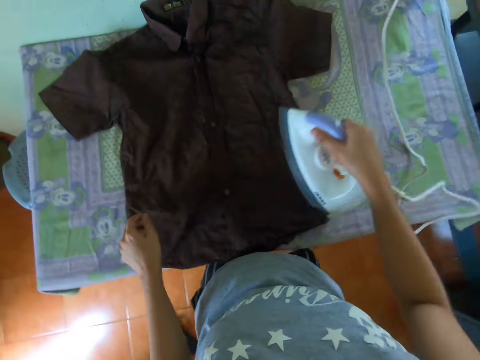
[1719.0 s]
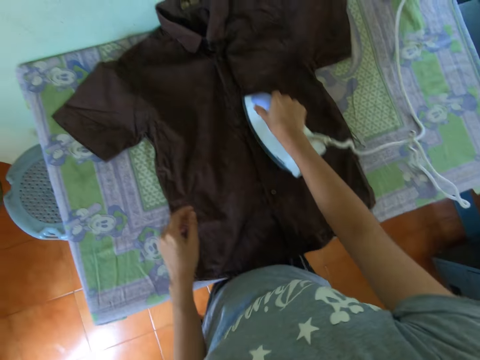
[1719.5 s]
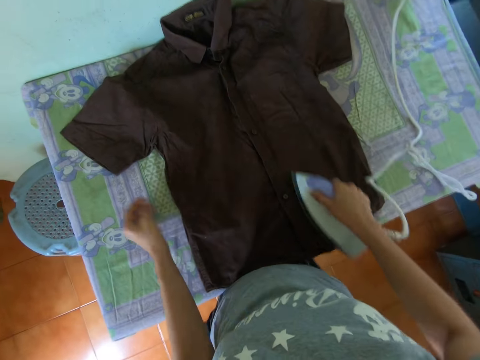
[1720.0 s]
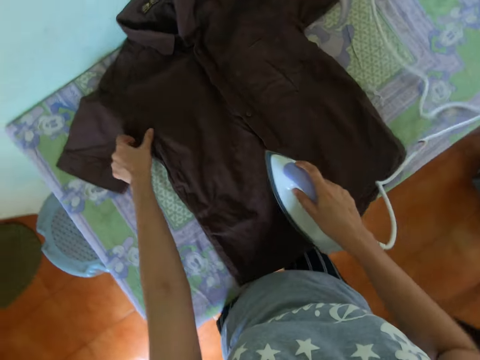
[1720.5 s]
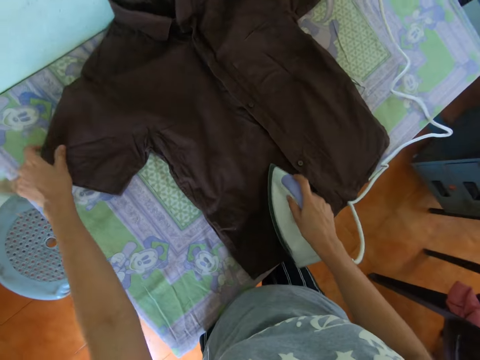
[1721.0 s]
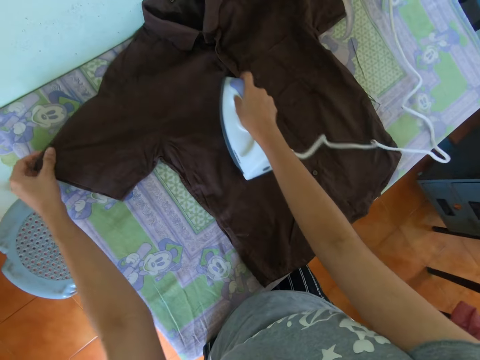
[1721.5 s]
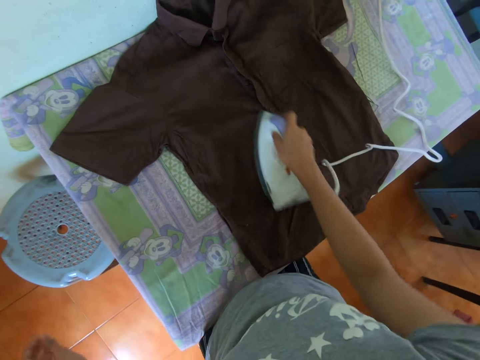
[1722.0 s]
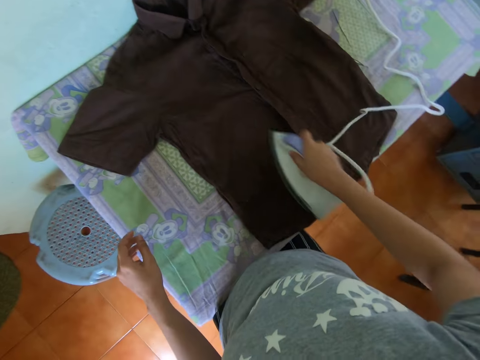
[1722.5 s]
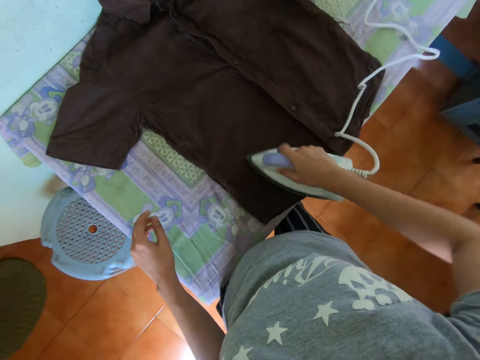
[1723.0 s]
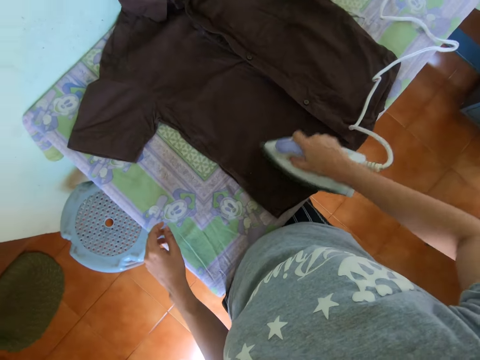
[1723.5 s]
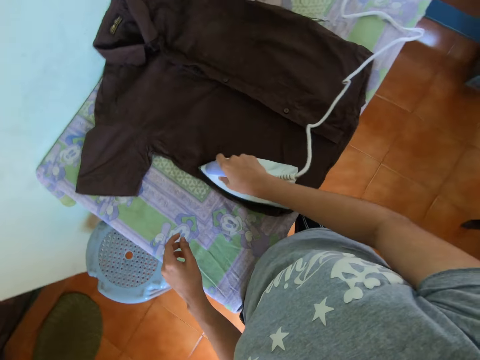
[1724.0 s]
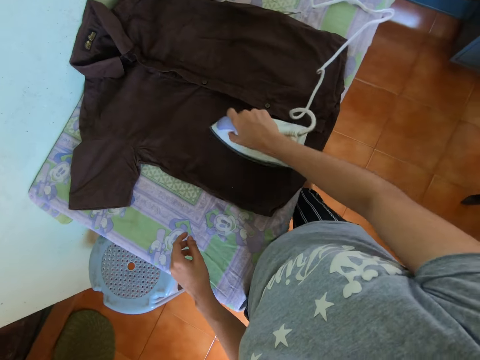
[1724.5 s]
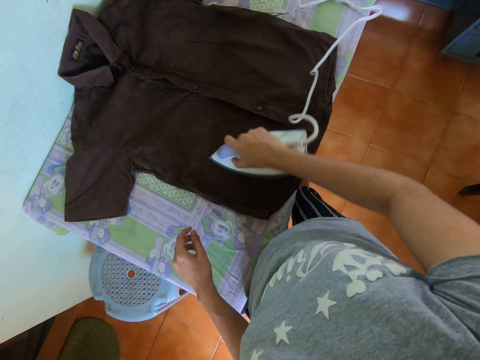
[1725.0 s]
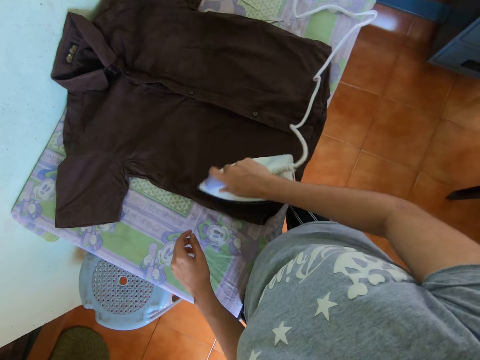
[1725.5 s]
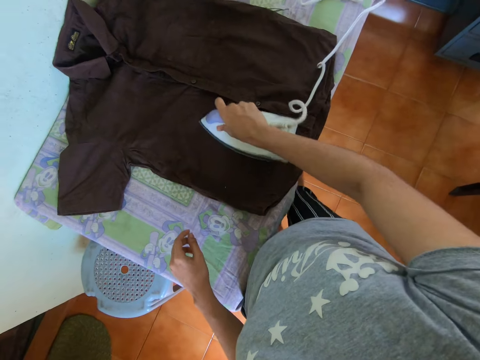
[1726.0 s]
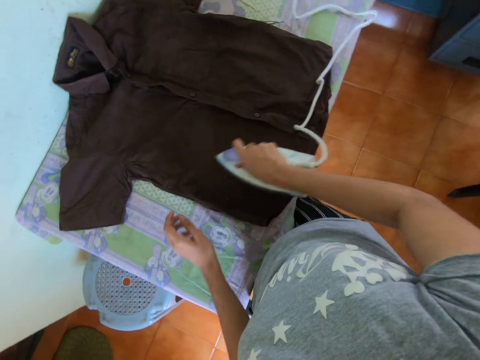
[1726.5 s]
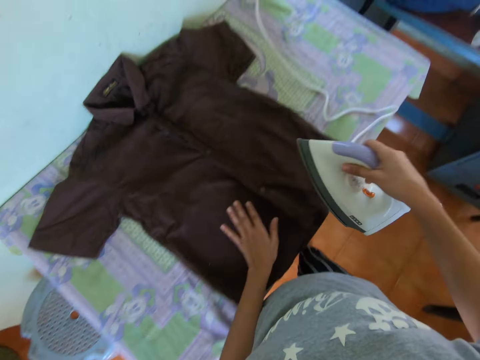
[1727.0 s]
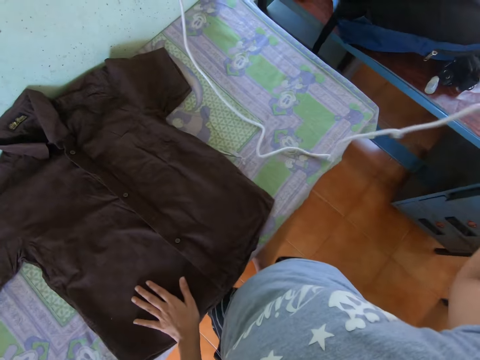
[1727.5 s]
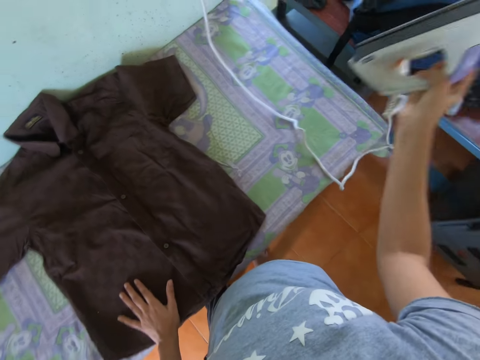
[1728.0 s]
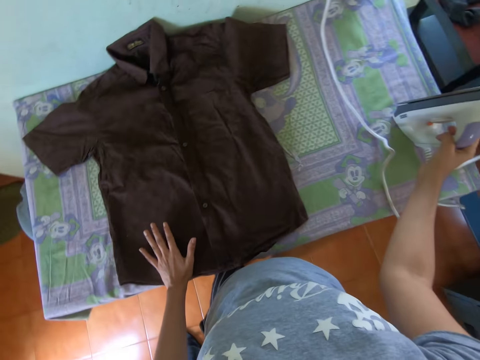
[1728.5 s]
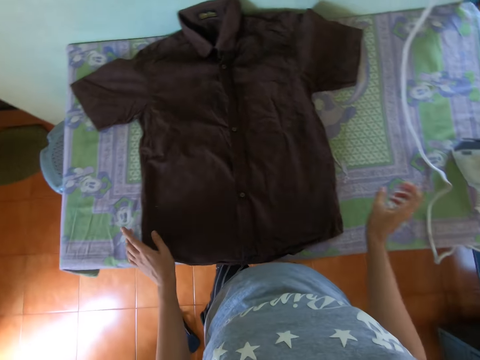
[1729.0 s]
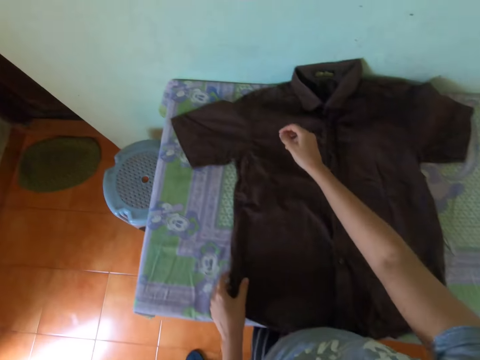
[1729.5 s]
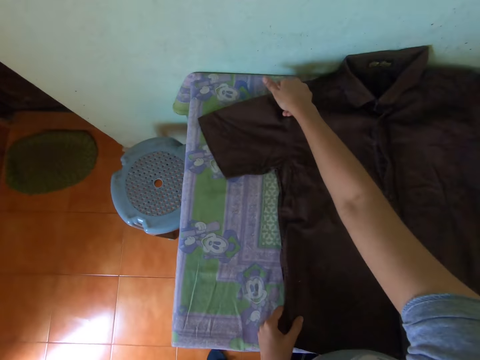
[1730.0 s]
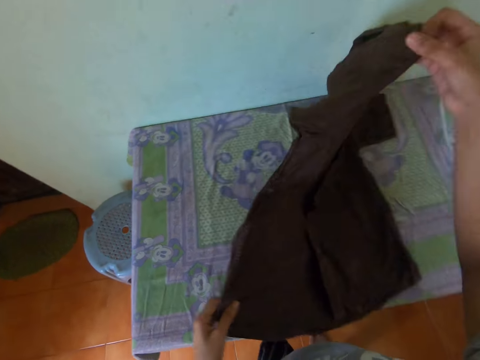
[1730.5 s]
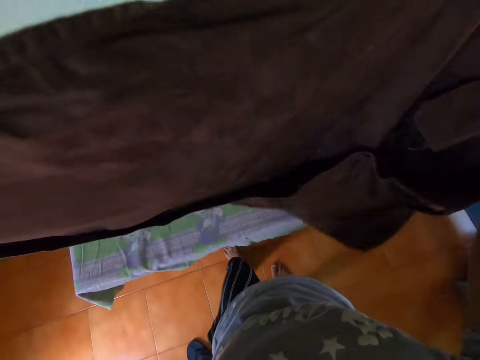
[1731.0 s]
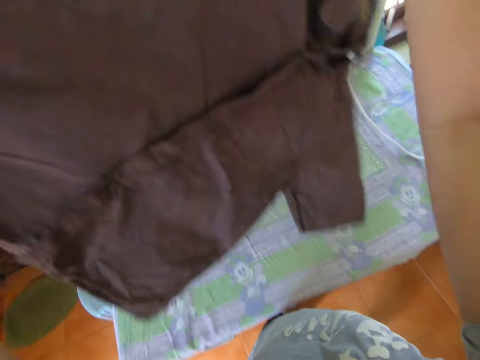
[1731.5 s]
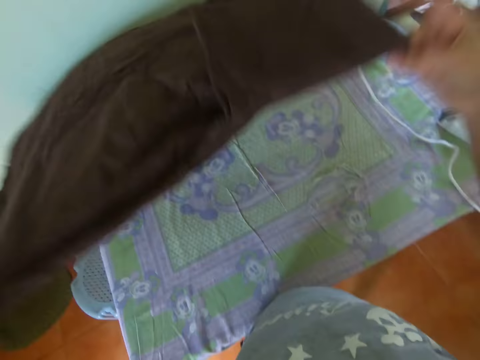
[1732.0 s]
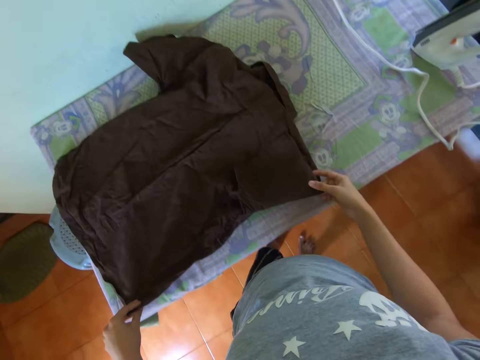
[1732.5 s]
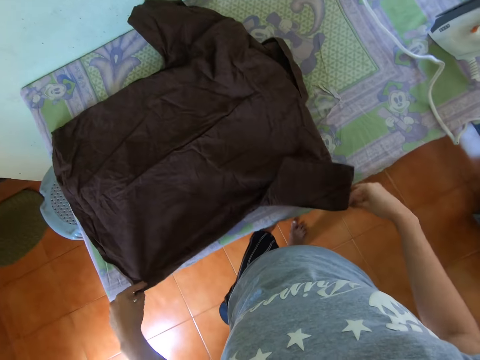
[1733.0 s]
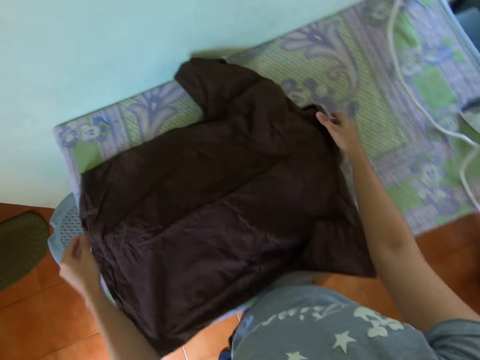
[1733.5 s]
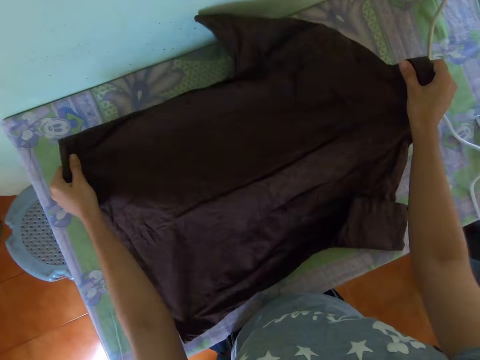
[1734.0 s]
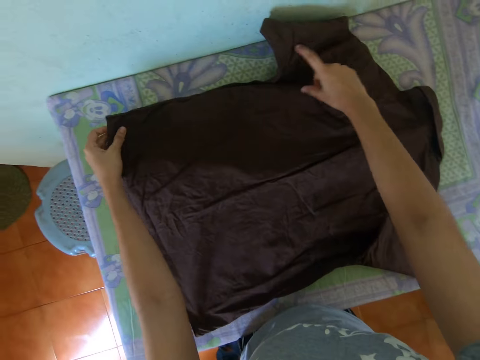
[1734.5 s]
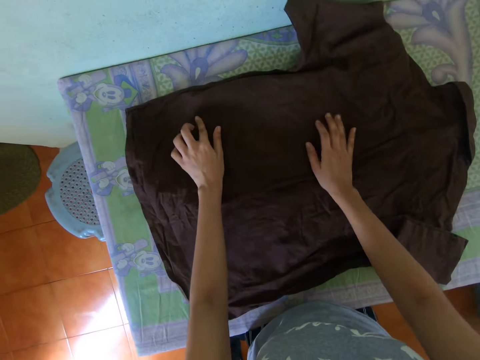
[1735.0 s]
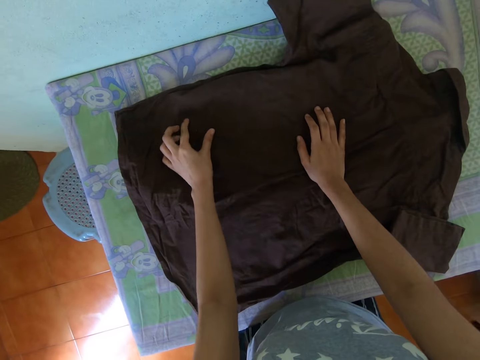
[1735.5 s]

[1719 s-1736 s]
The camera wearer picks up the iron box with the right hand. They iron the blouse with the right hand. They put the iron box on the table. They lift the blouse with both hands. They drop the blouse on the table. They stretch the blouse on the table.

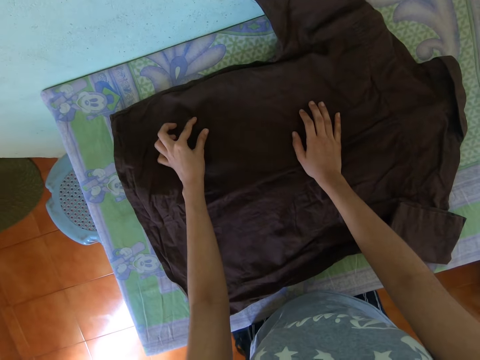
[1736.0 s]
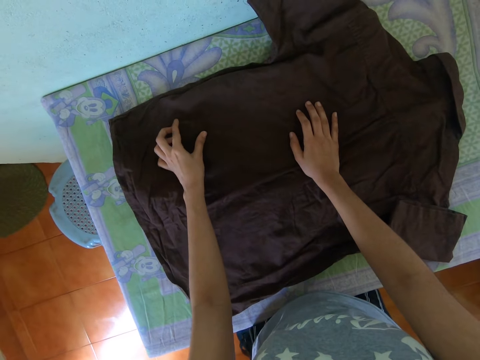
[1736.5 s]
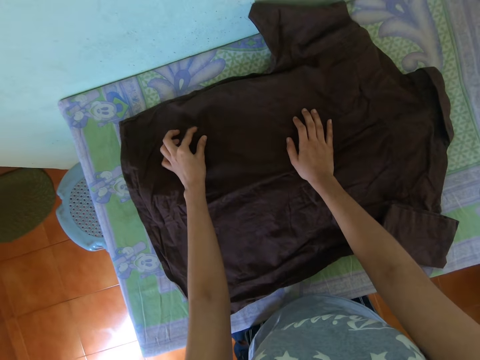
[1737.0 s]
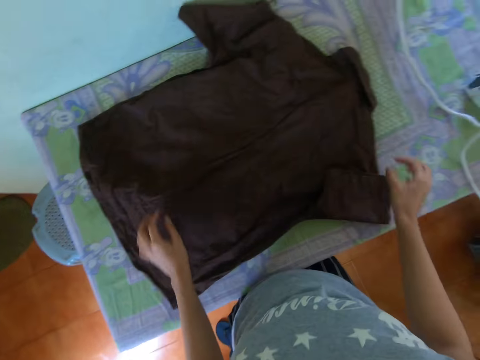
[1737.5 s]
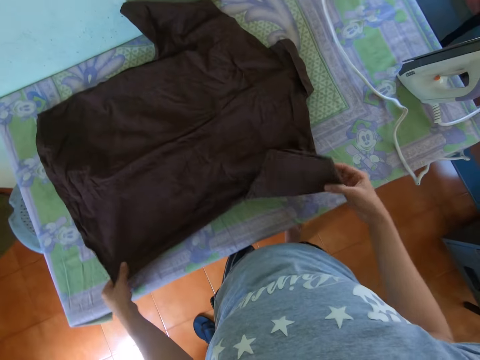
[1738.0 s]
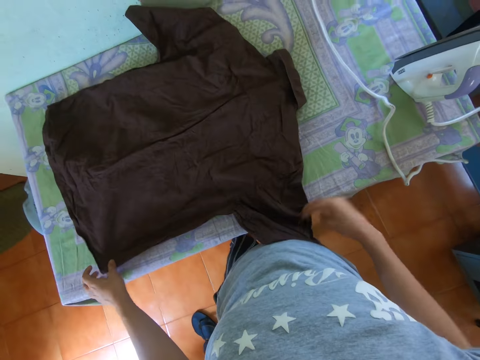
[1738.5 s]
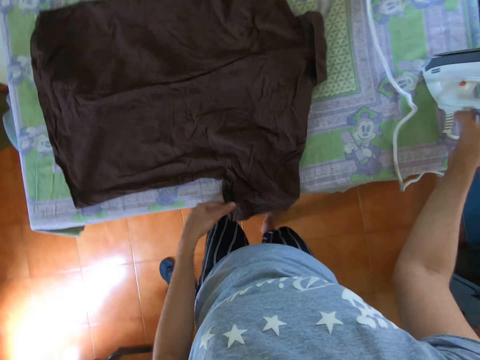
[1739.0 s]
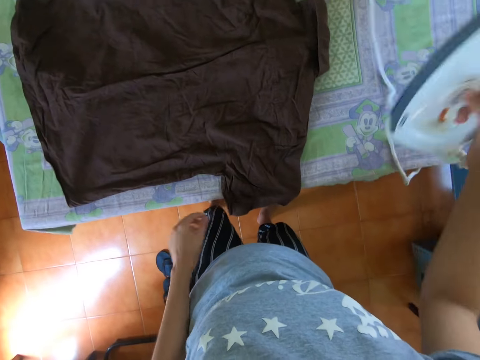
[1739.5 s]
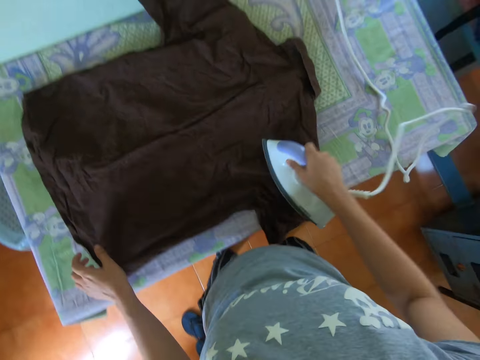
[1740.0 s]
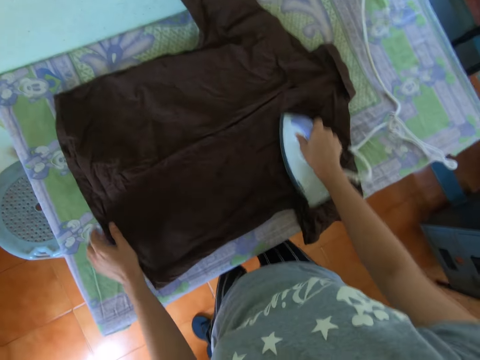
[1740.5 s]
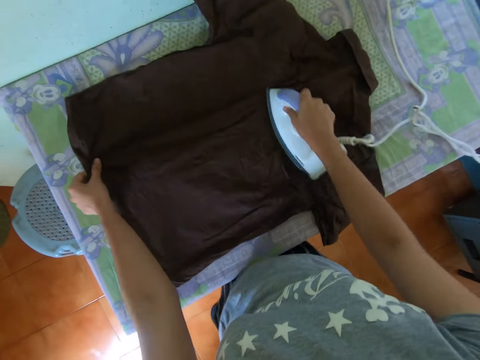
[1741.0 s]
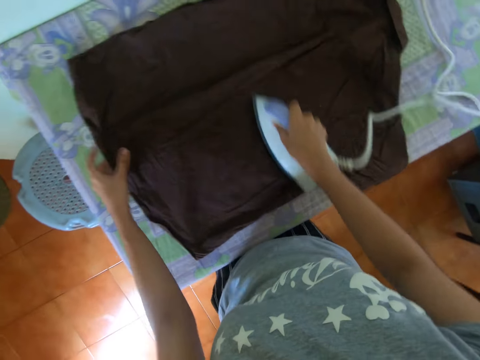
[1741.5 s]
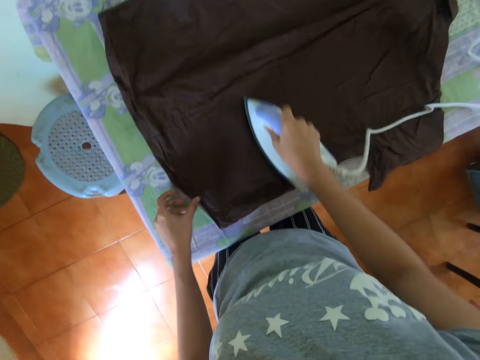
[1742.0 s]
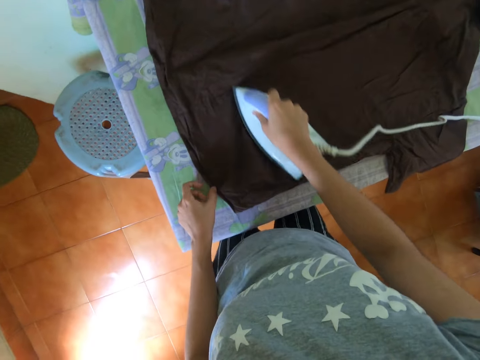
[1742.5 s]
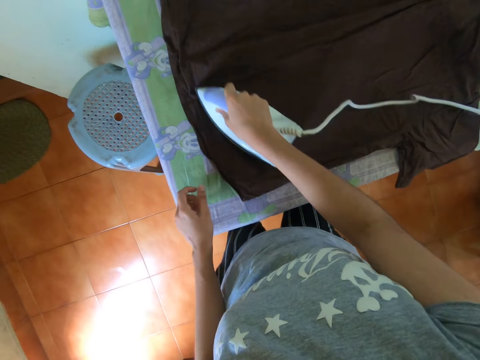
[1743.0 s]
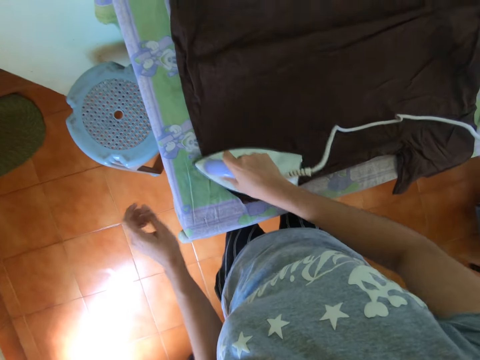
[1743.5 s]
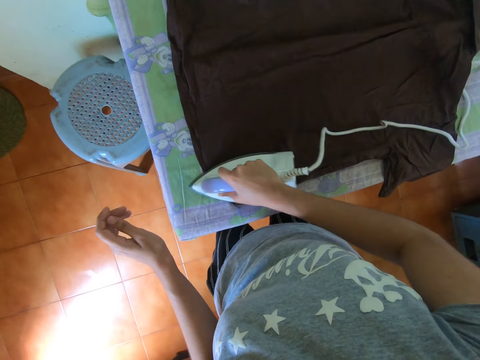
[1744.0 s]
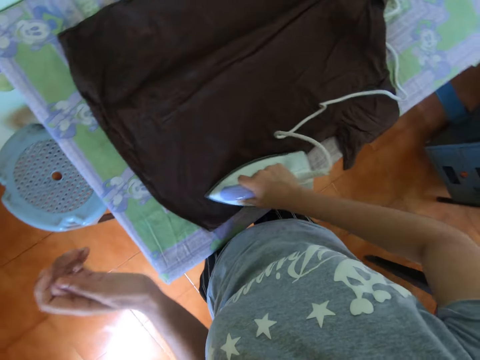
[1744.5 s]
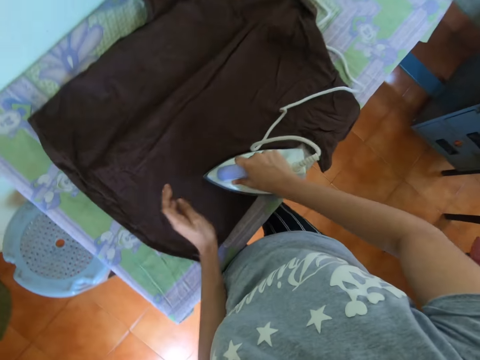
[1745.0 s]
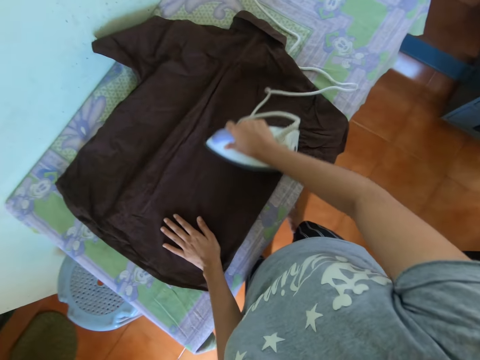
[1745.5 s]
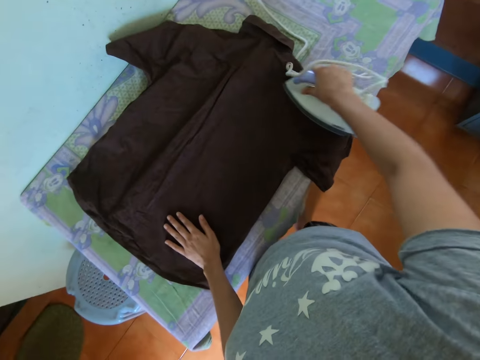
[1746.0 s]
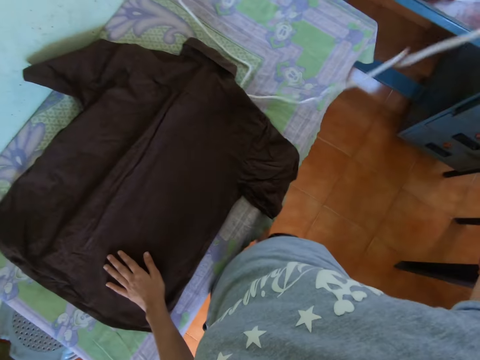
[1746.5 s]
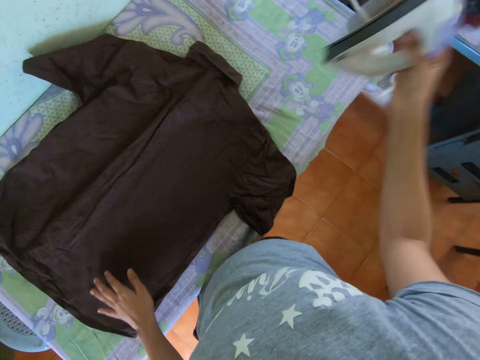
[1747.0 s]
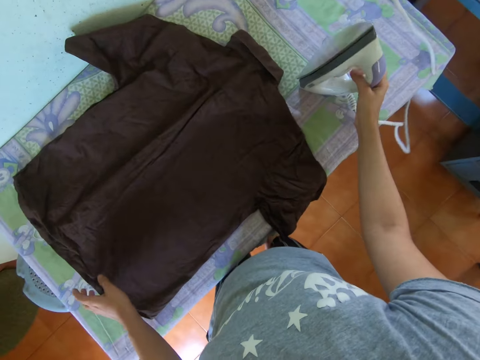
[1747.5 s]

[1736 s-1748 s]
The camera wearer moves the finger on the blouse. They stretch the blouse with the right hand. They pick up the iron box with the right hand. They iron the blouse with the right hand.
